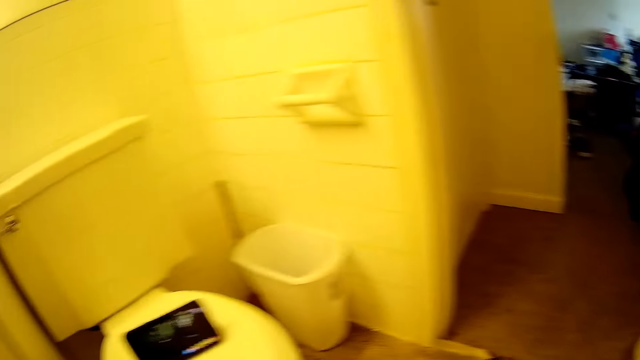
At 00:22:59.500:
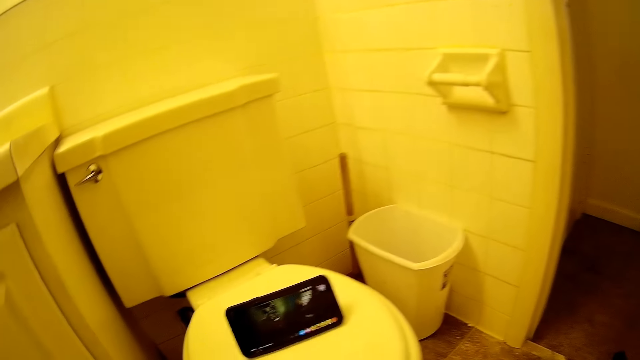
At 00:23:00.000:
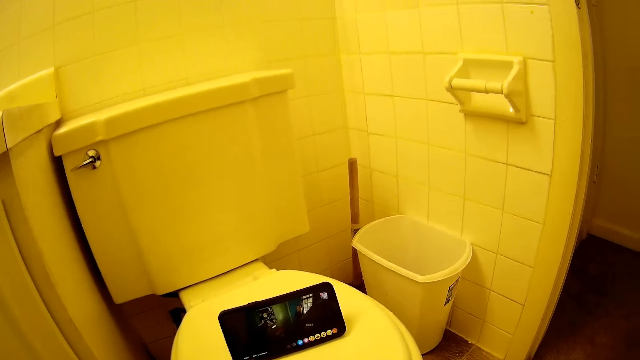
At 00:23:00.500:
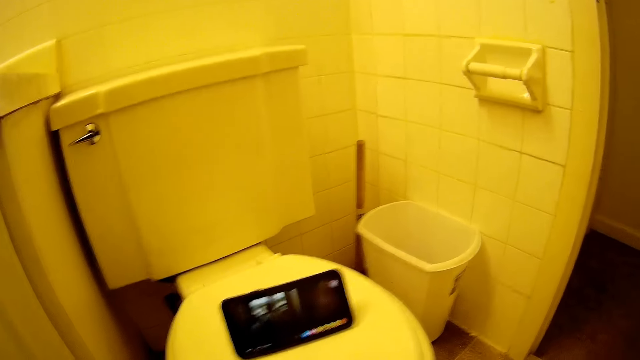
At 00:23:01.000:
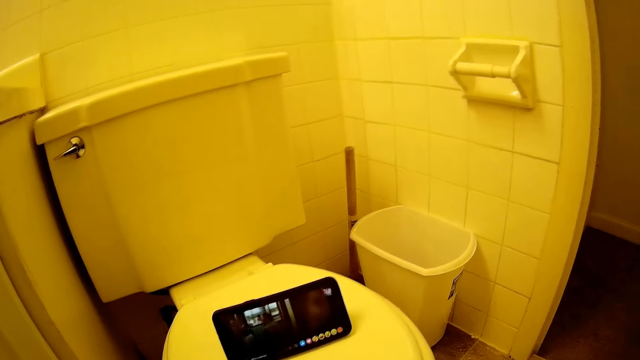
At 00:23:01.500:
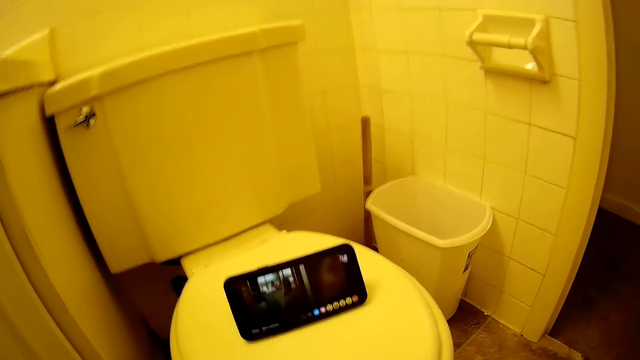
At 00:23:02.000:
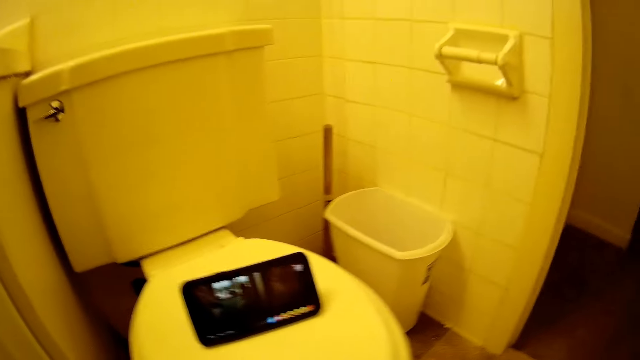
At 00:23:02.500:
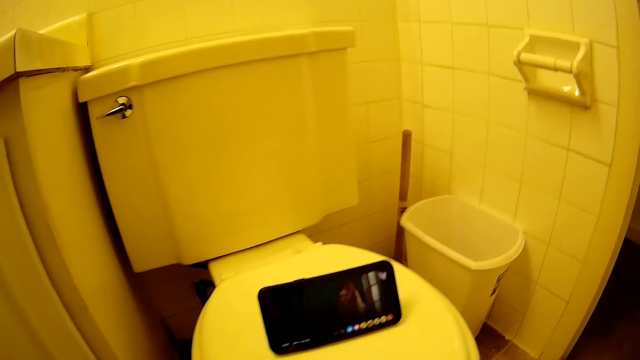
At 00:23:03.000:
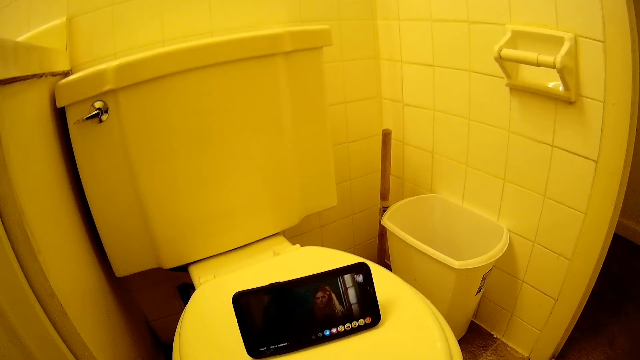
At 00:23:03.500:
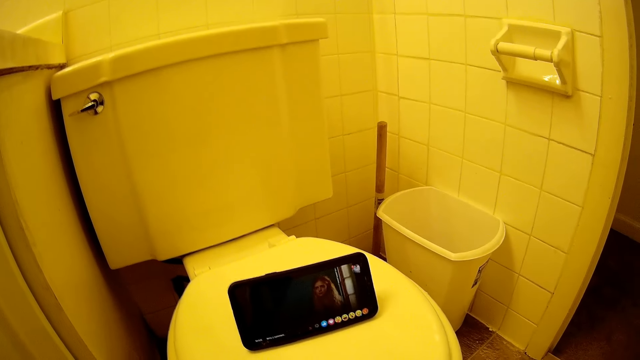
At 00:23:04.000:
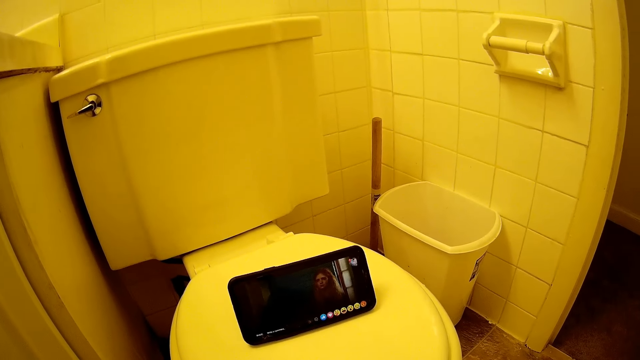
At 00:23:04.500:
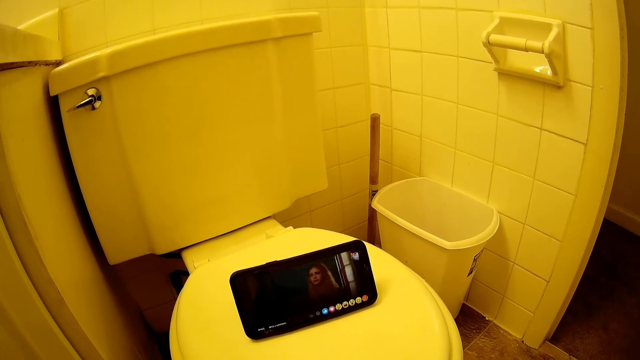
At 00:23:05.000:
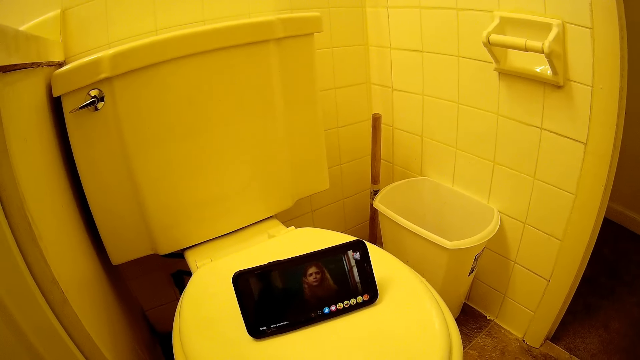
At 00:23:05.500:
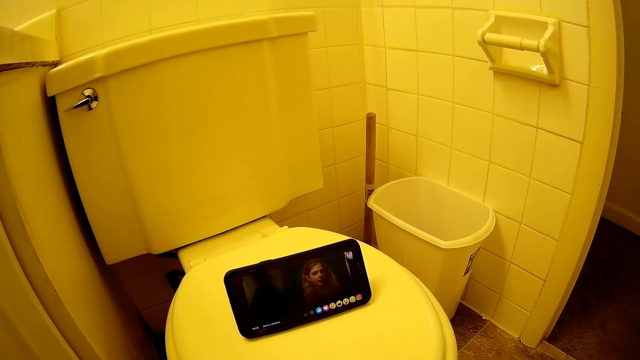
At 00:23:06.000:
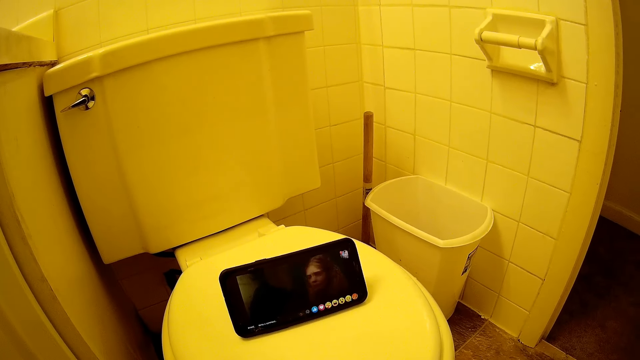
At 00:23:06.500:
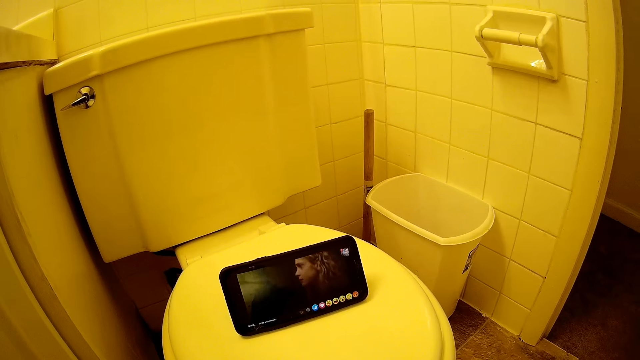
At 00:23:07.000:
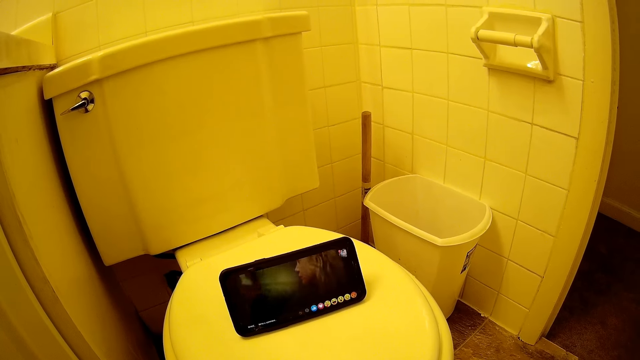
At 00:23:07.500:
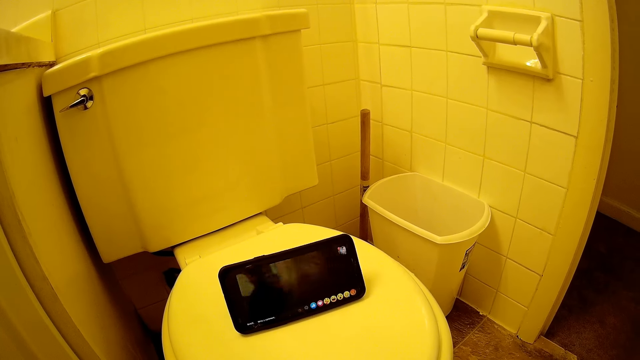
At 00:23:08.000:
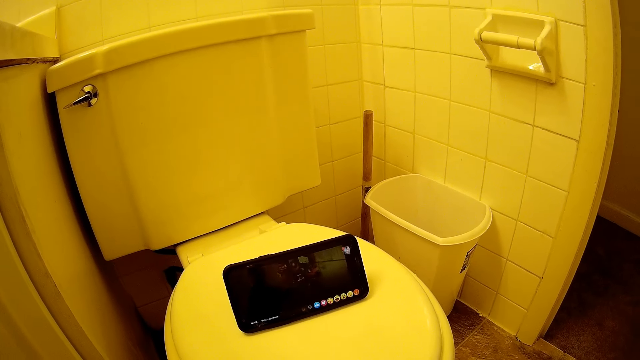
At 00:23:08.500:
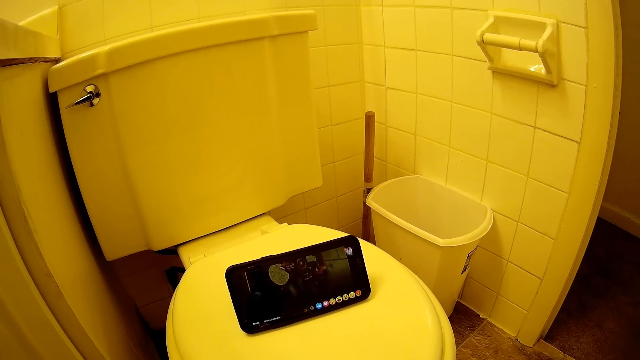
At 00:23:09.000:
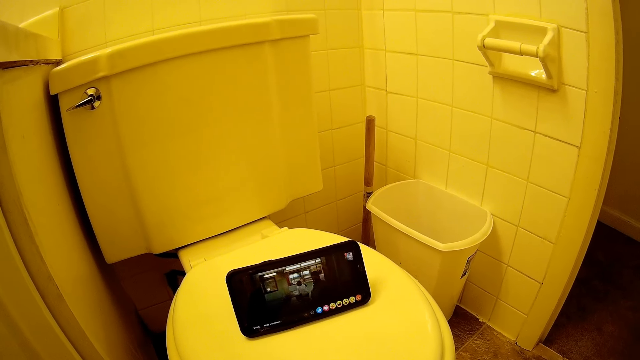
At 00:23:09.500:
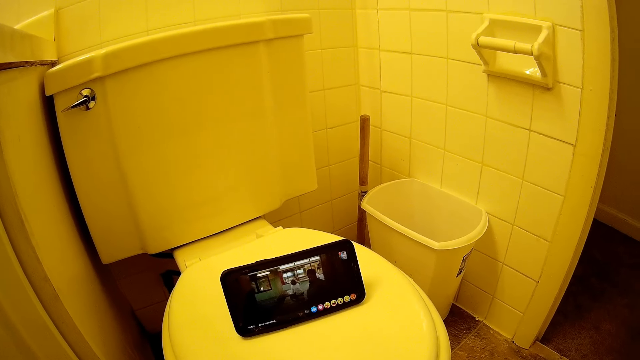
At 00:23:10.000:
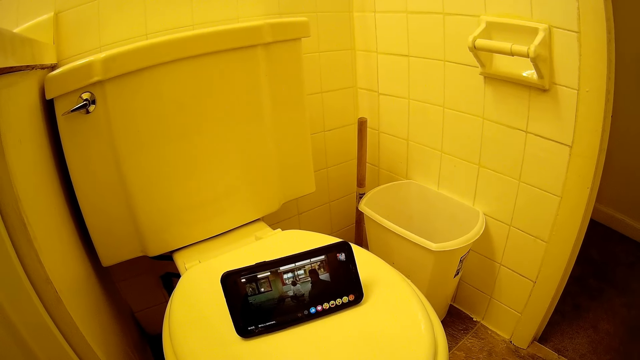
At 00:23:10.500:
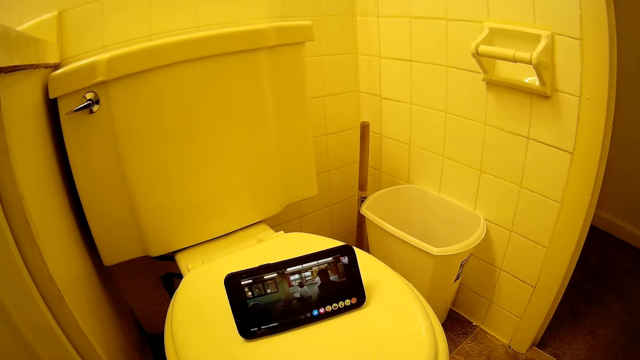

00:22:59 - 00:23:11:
The camera wearer turns around. They watch a movie on the phone.

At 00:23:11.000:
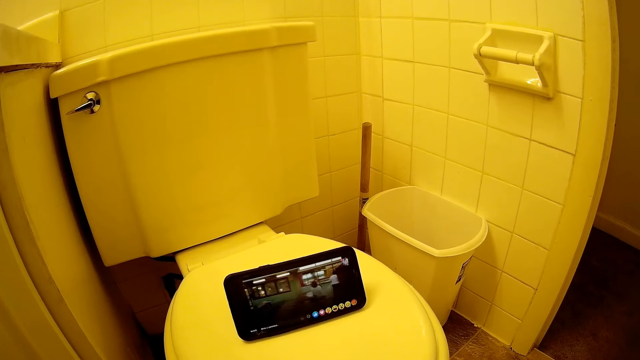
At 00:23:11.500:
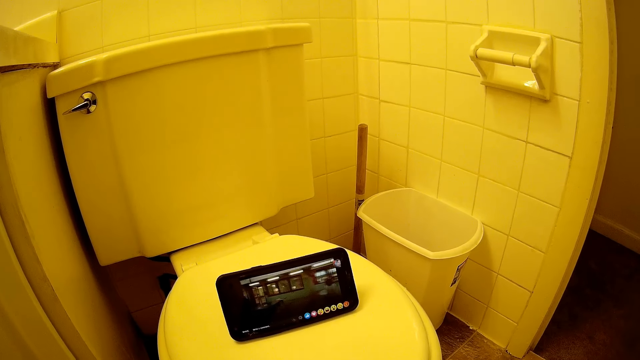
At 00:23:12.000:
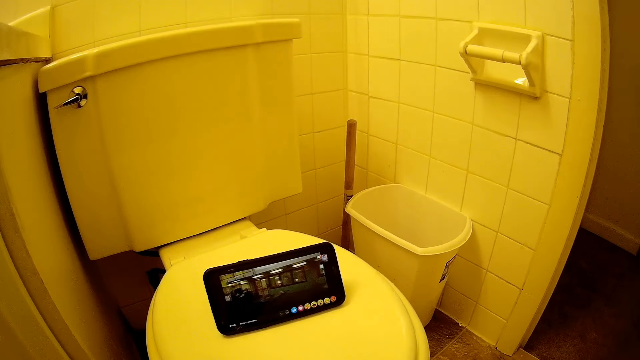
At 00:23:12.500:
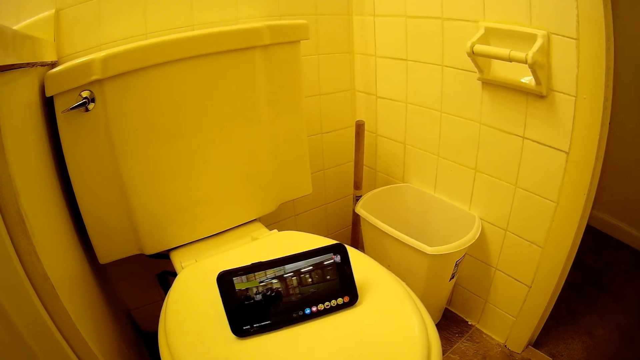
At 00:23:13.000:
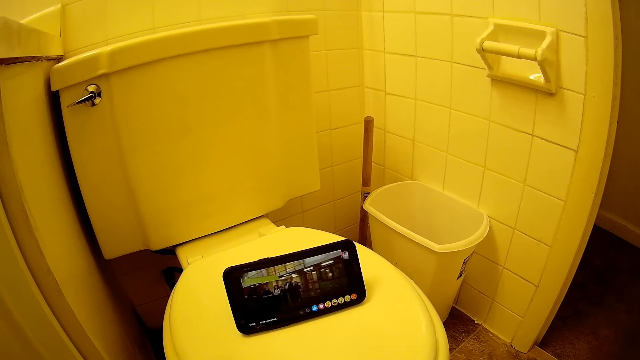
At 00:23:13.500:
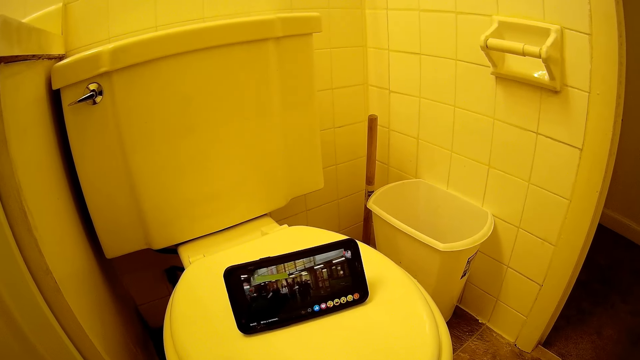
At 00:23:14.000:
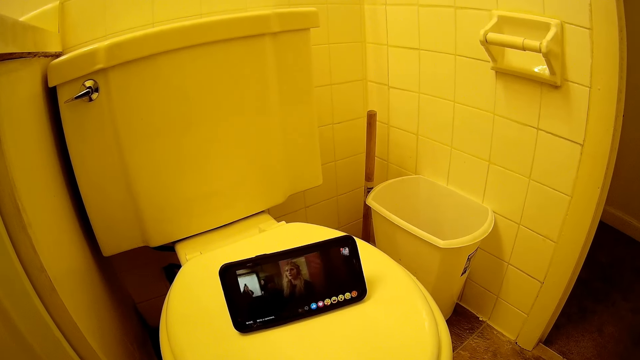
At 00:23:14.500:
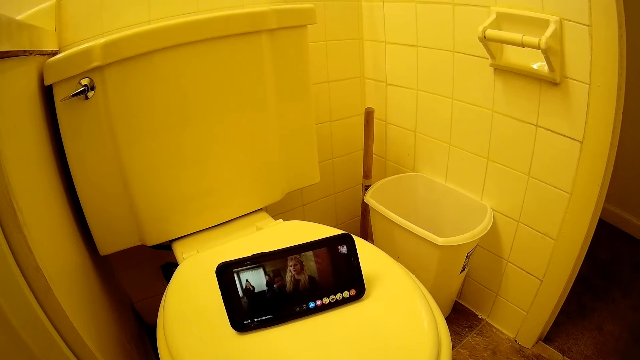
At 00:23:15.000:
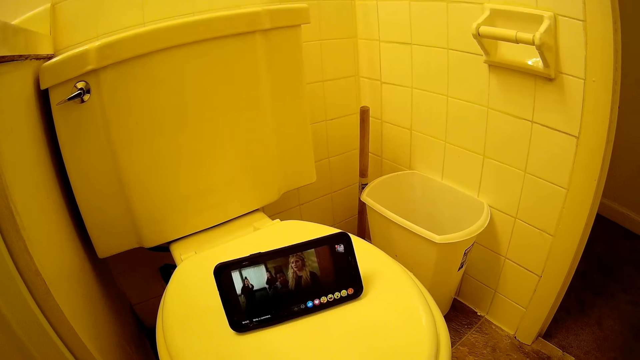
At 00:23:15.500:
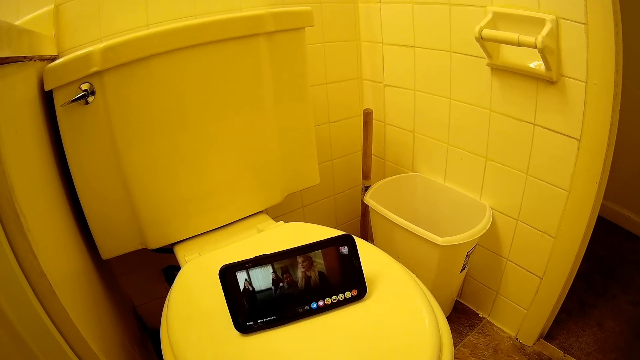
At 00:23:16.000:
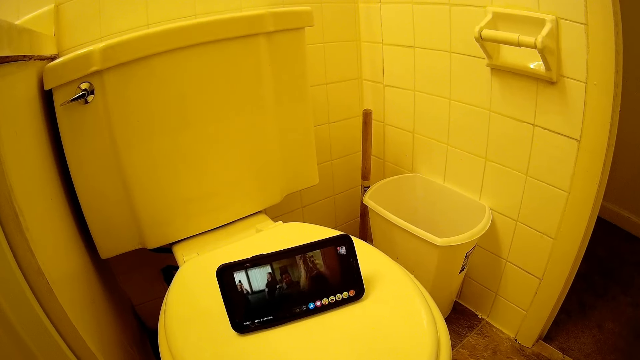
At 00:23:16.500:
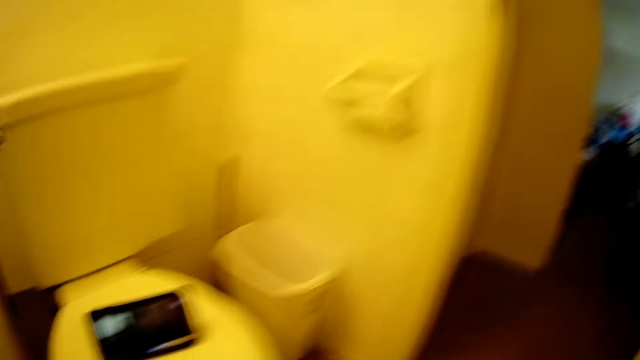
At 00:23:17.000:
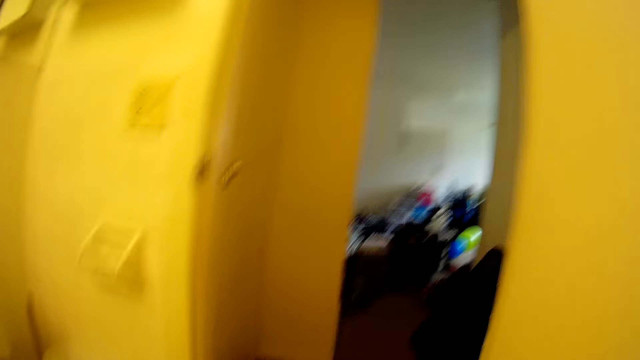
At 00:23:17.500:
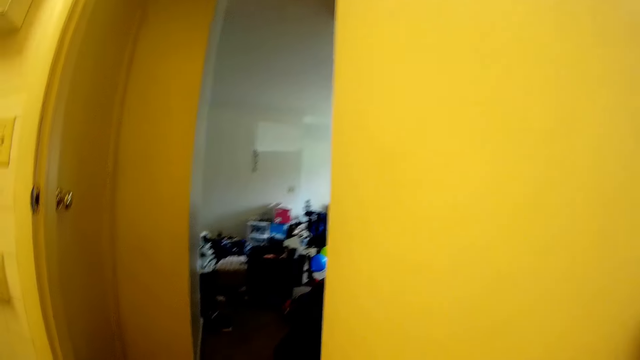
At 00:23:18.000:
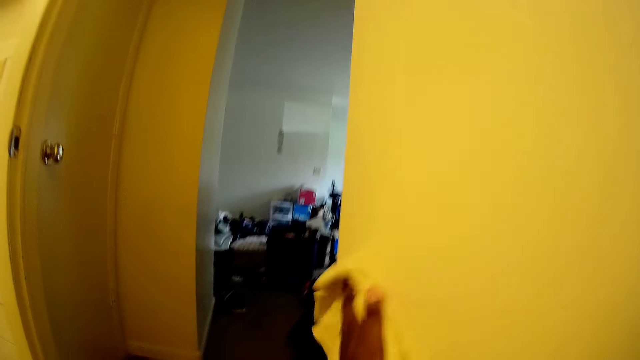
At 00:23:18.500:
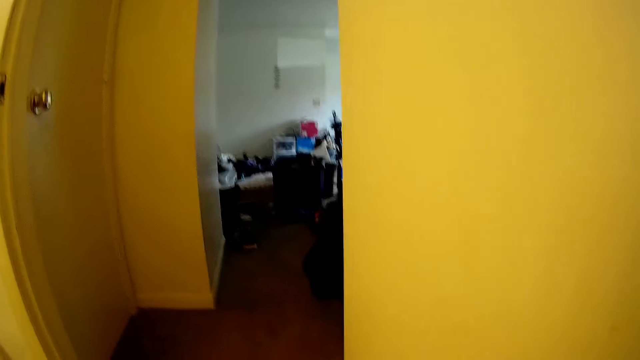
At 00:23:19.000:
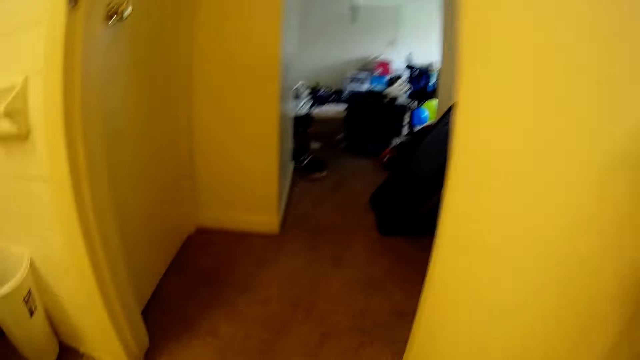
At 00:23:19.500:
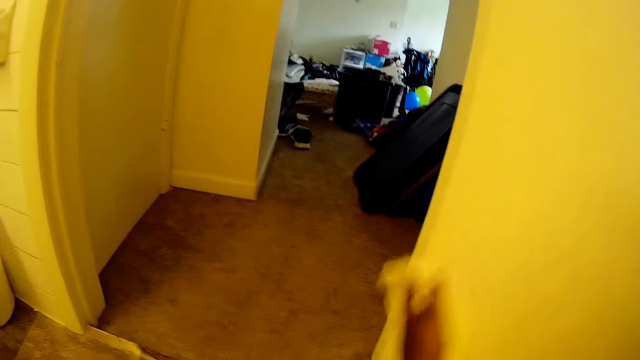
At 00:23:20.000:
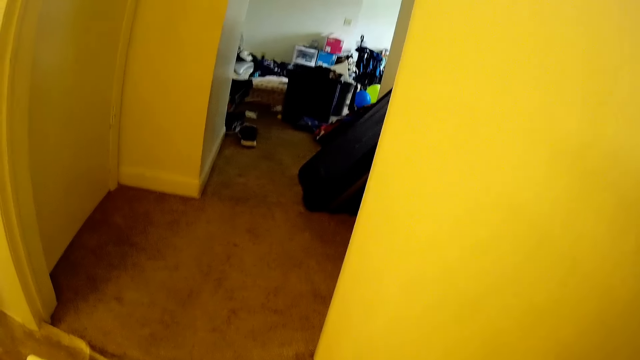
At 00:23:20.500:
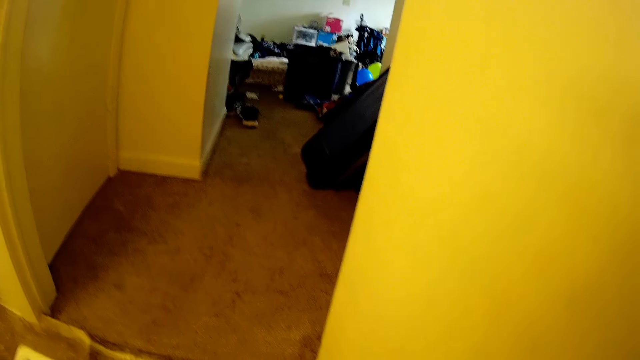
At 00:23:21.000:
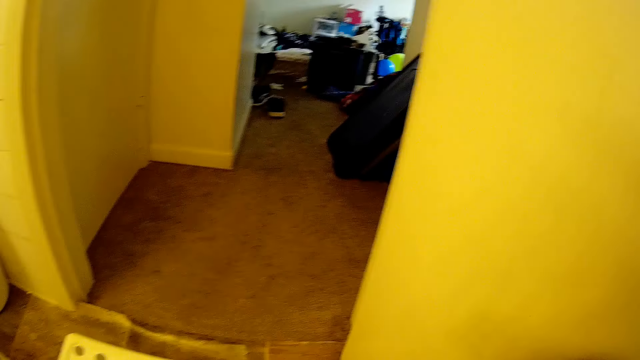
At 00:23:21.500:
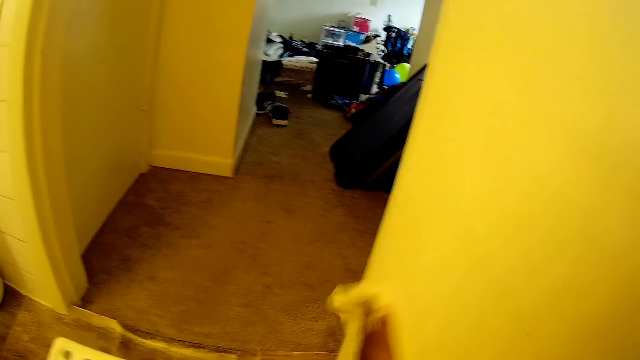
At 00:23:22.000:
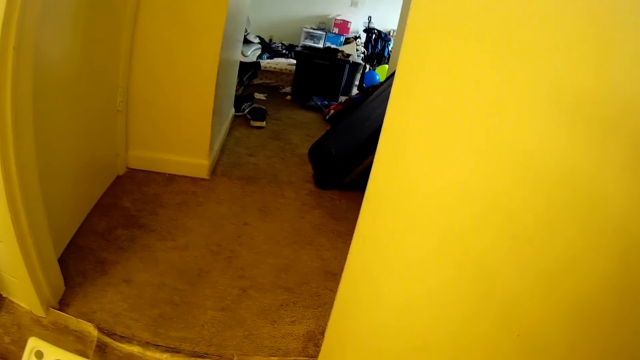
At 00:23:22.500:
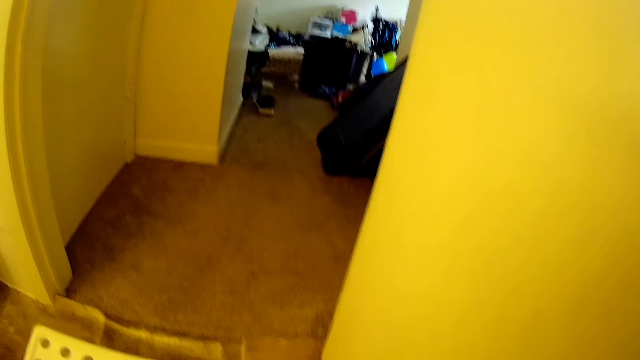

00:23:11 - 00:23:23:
The camera wearer wipes the door.
